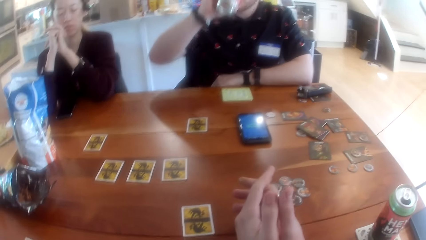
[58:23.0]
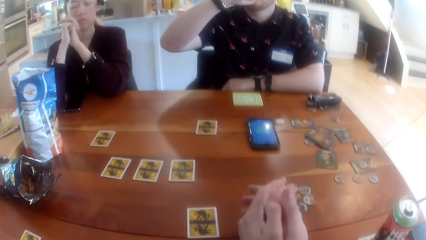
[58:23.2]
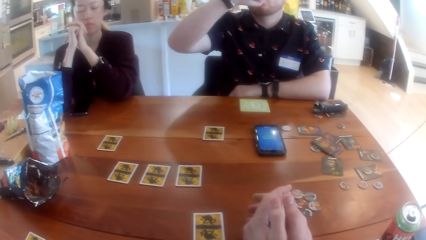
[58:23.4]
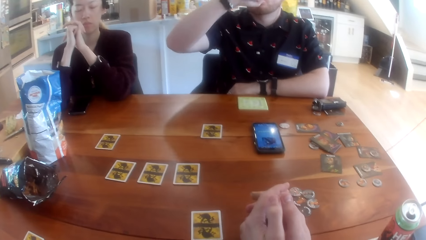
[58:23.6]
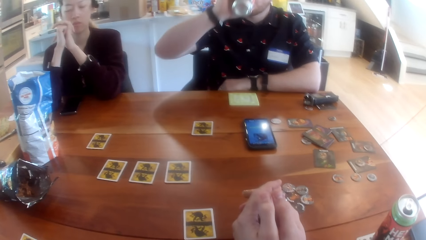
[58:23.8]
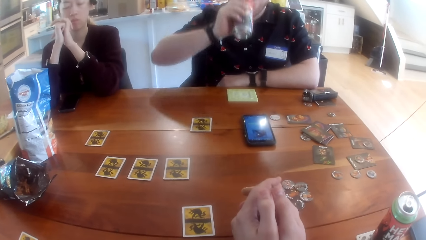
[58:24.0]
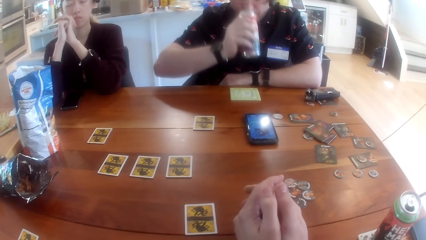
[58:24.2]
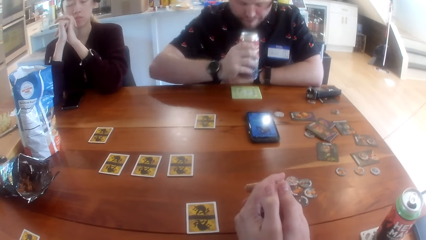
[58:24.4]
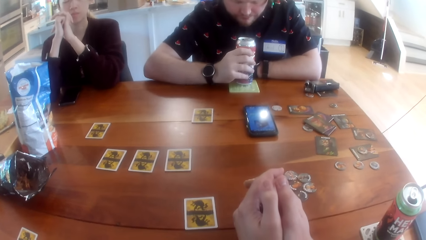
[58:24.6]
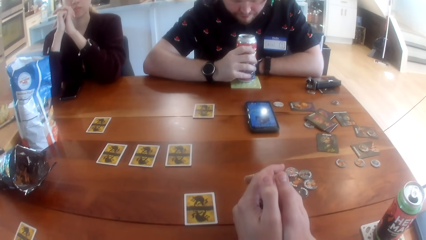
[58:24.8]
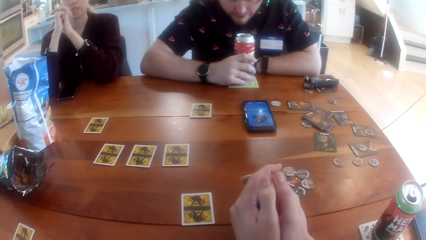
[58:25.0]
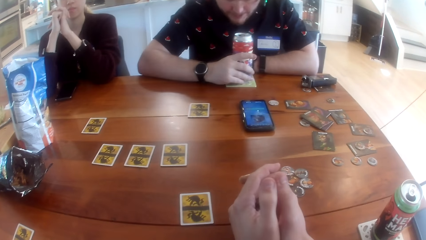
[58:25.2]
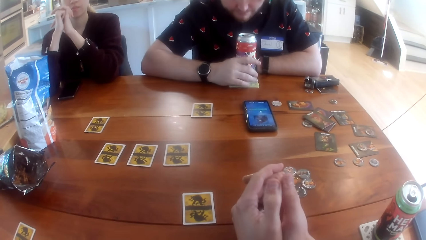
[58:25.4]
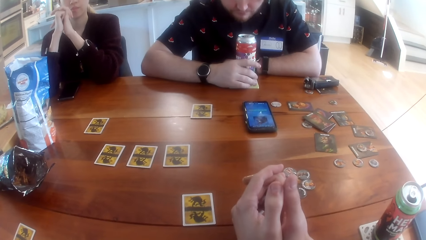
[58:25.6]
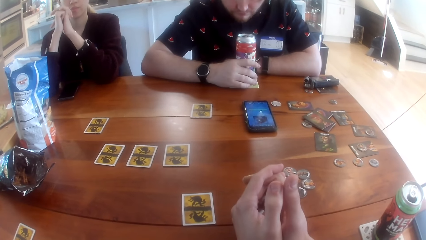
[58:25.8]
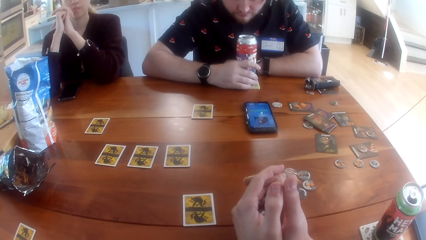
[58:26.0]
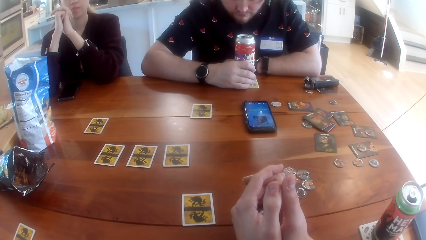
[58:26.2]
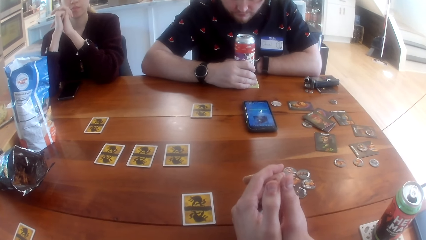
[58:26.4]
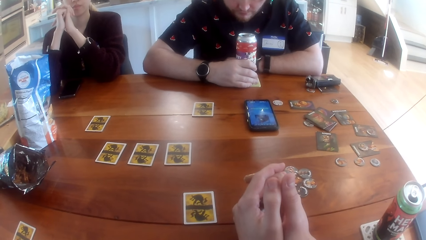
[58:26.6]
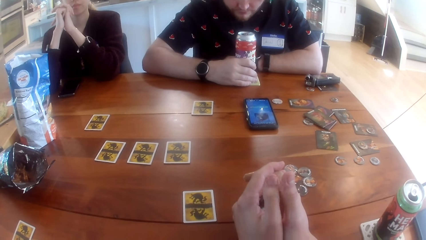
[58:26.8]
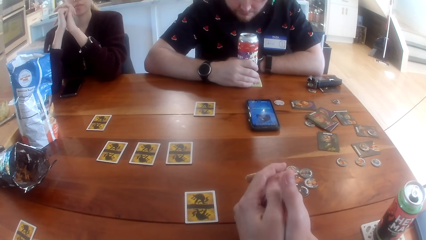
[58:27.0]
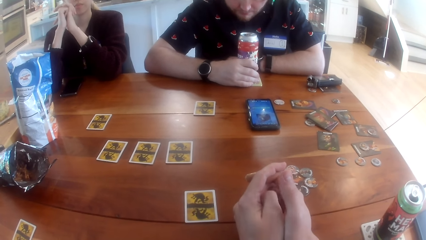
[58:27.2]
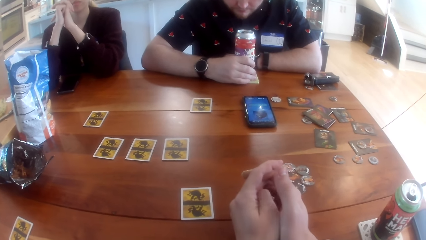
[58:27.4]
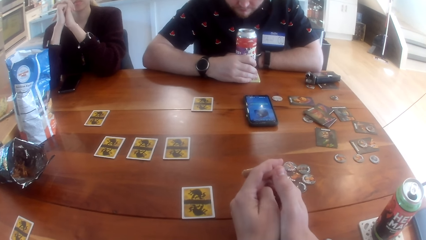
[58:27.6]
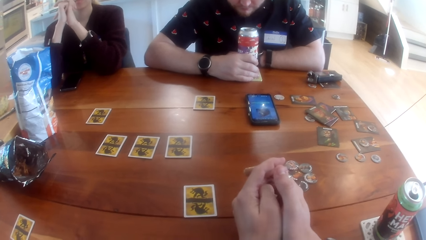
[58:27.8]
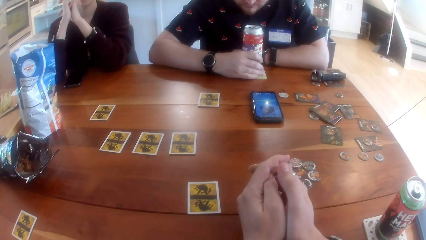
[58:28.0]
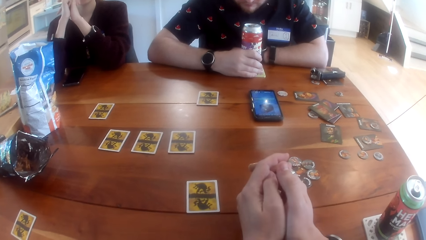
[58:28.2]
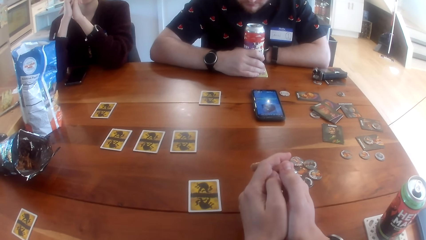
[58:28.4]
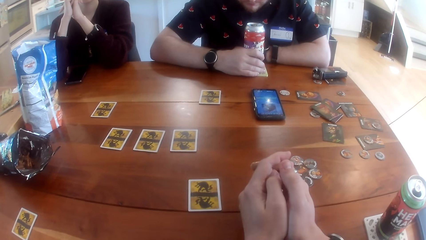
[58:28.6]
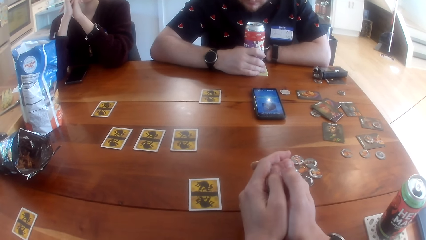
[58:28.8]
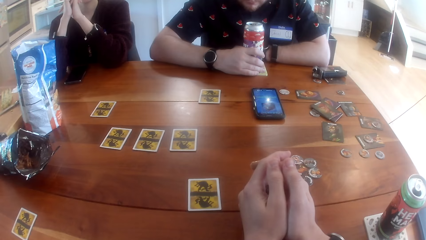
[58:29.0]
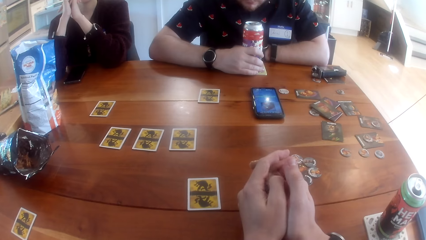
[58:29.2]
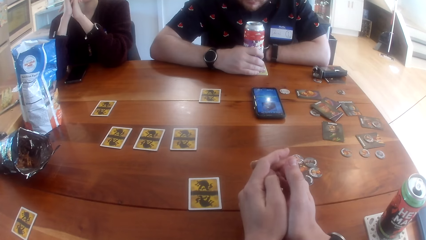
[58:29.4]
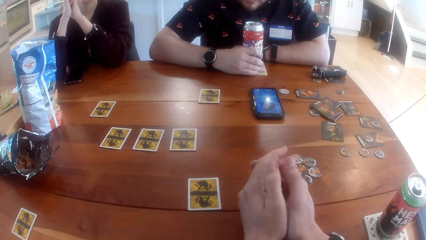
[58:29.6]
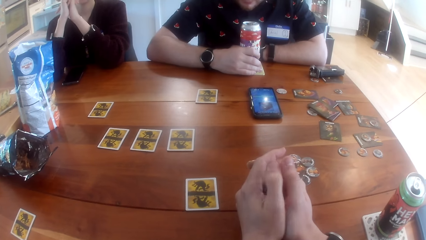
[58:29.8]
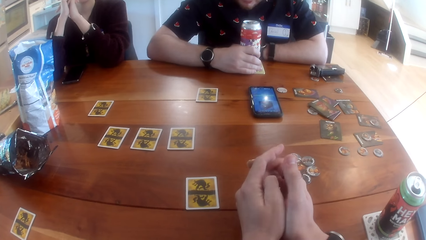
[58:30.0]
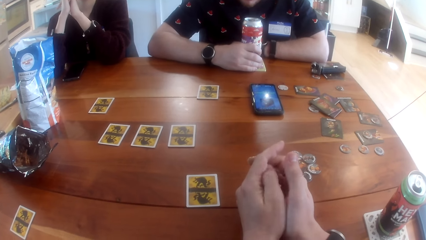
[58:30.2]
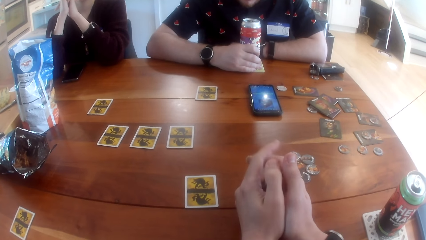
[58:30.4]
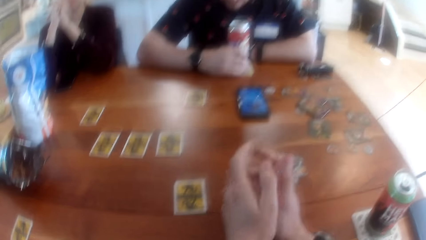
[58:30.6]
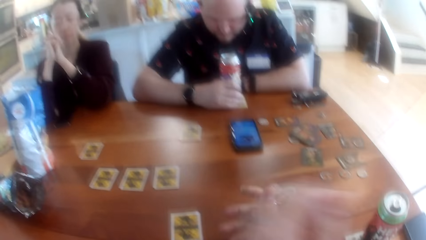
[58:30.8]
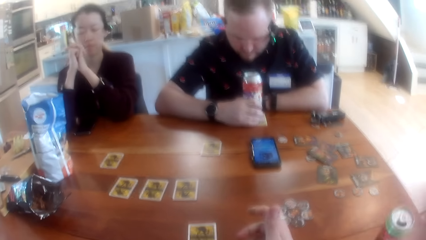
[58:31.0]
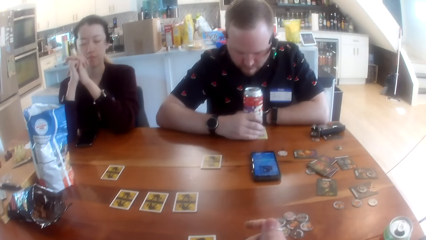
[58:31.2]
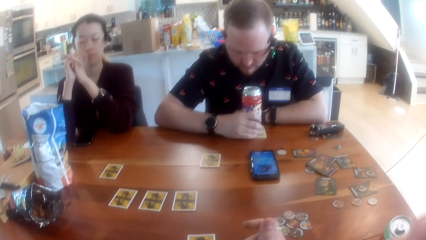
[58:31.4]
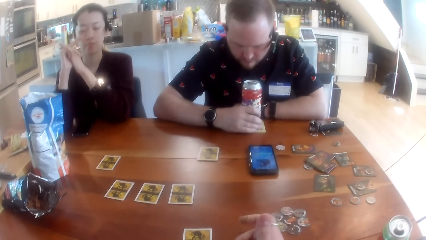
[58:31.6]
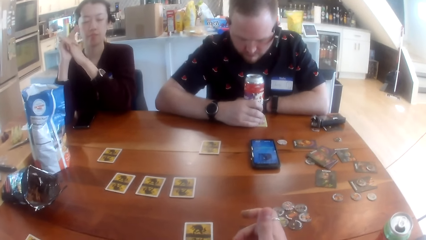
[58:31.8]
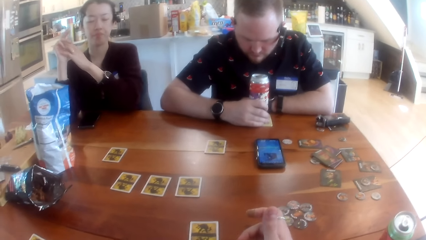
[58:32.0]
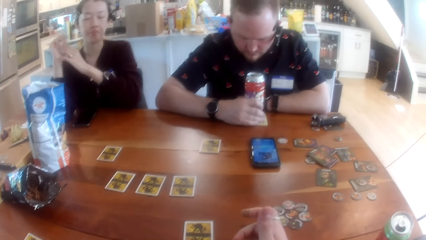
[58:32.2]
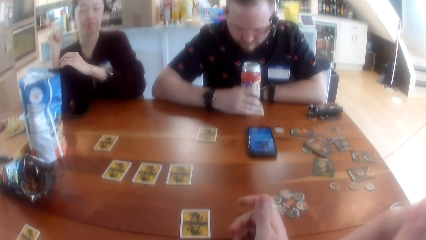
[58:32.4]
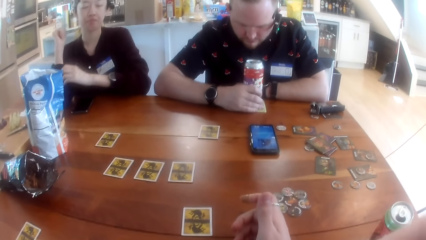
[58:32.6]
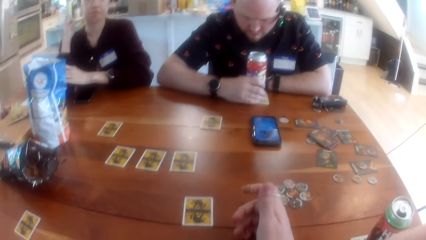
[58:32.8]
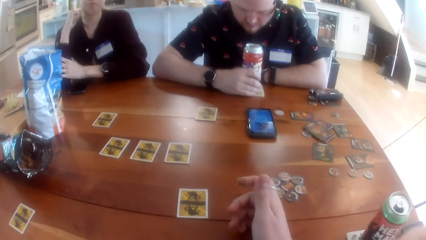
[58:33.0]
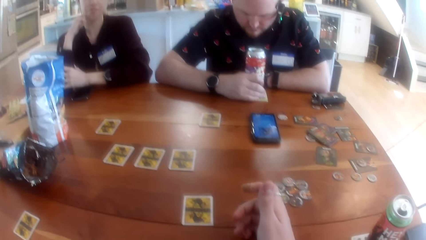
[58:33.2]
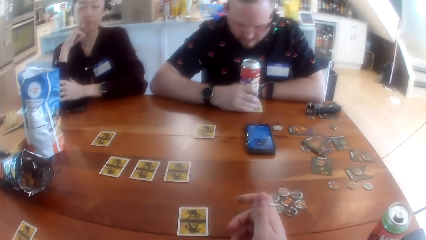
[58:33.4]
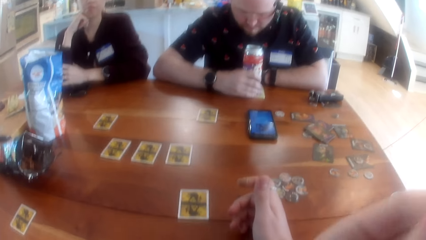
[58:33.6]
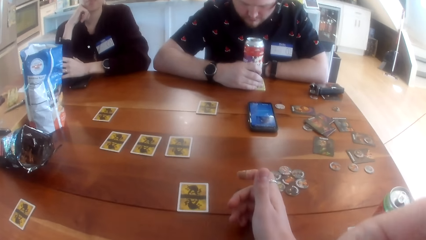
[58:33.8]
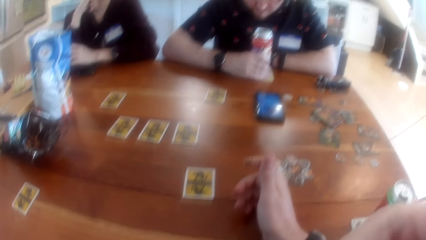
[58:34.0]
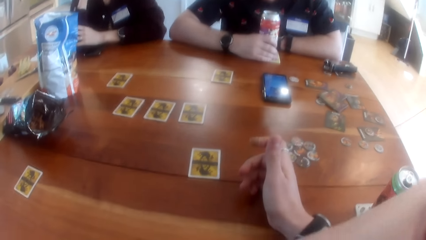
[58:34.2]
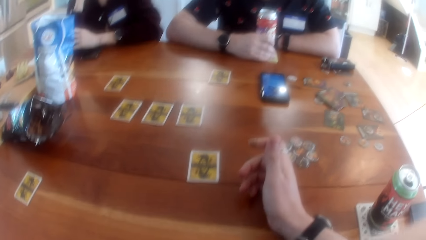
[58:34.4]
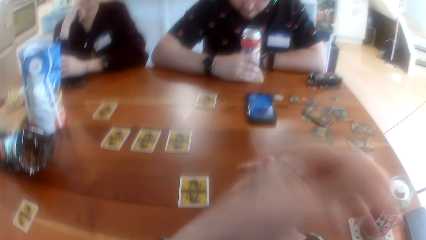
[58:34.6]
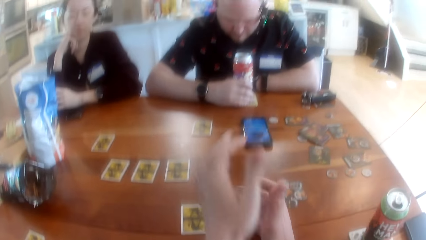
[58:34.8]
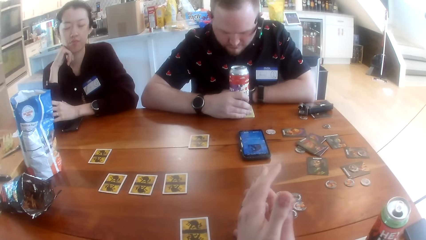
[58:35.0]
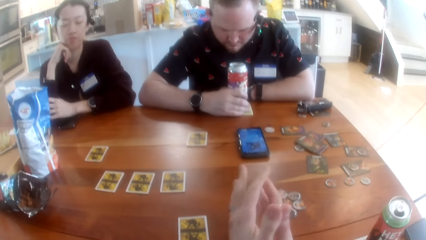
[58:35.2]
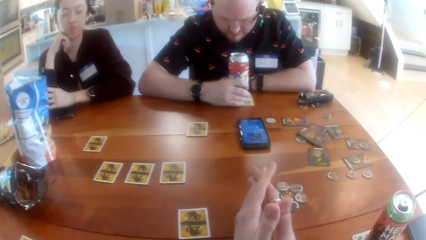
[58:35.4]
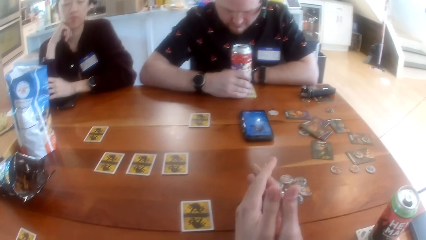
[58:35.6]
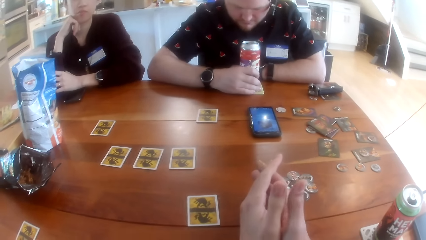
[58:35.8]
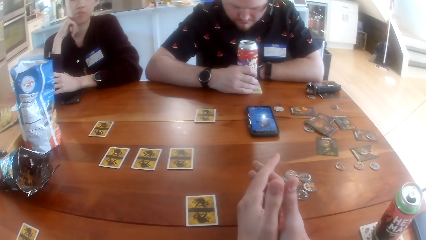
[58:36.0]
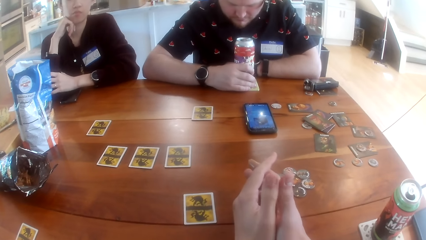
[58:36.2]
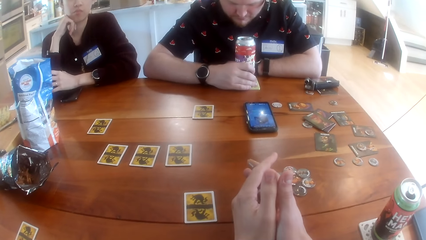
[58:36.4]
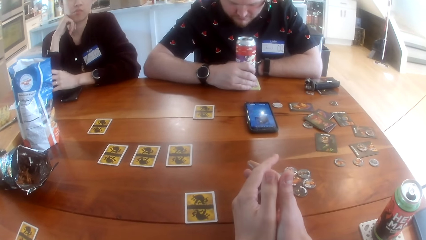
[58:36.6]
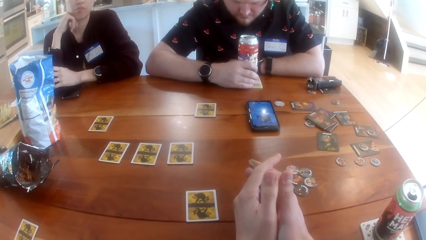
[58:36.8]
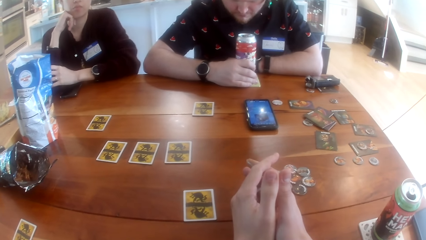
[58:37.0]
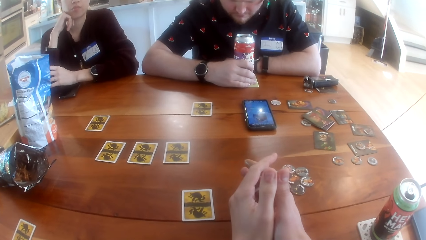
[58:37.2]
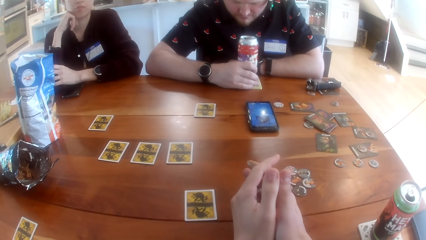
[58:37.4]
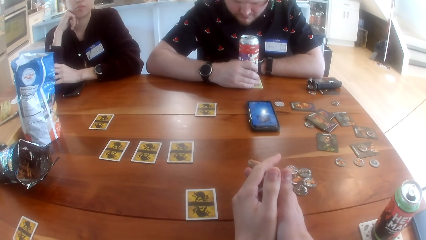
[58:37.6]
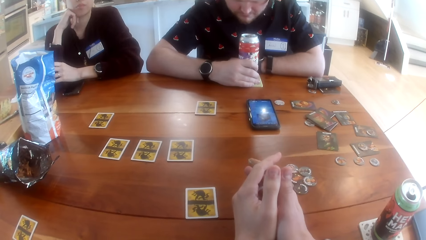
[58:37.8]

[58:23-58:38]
The man drinks the canned drink in his right hand. The man puts the canned drink down on the table with his right hand. The camera wearer rubs the face.
